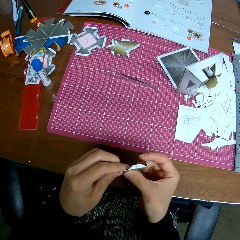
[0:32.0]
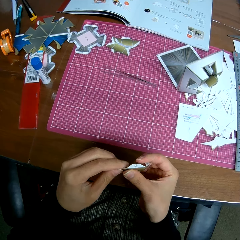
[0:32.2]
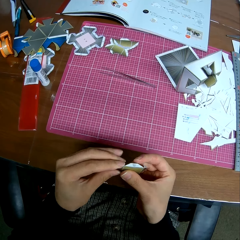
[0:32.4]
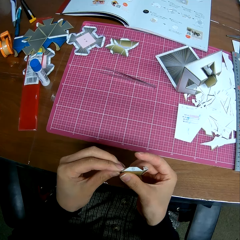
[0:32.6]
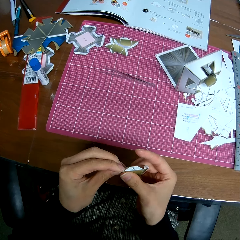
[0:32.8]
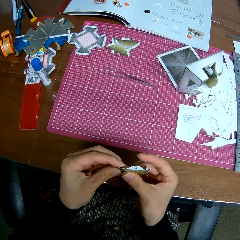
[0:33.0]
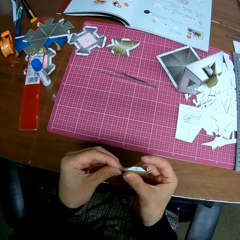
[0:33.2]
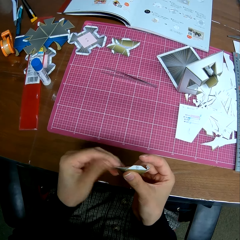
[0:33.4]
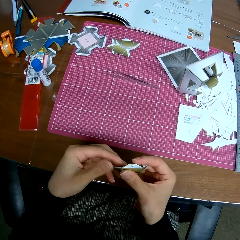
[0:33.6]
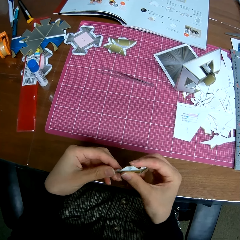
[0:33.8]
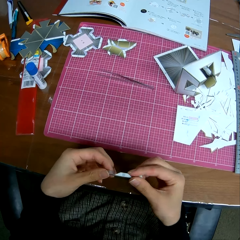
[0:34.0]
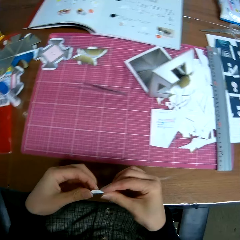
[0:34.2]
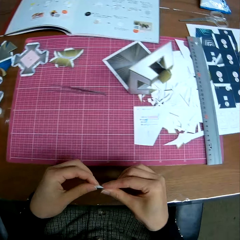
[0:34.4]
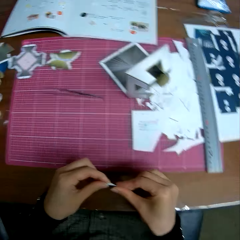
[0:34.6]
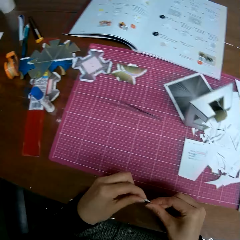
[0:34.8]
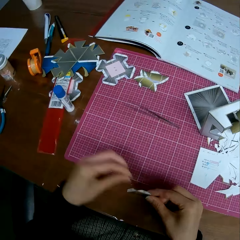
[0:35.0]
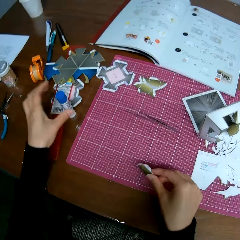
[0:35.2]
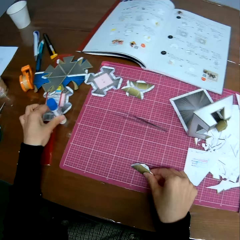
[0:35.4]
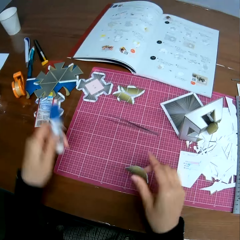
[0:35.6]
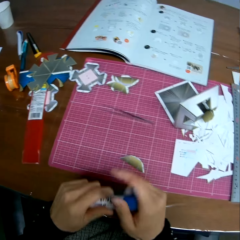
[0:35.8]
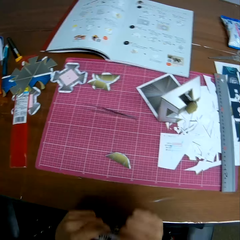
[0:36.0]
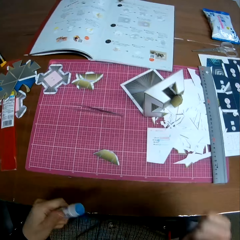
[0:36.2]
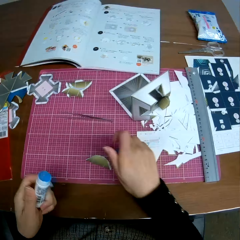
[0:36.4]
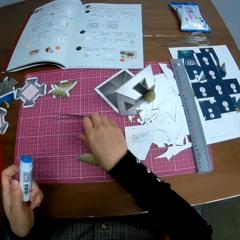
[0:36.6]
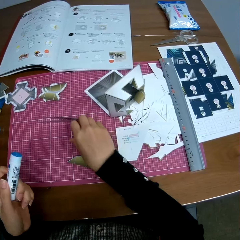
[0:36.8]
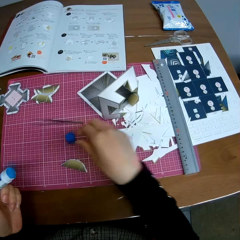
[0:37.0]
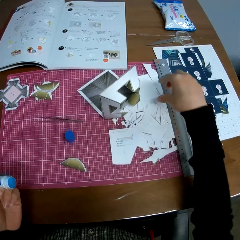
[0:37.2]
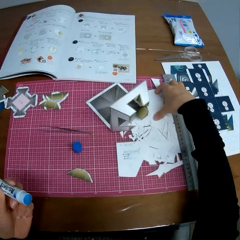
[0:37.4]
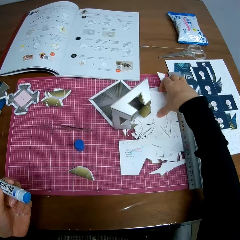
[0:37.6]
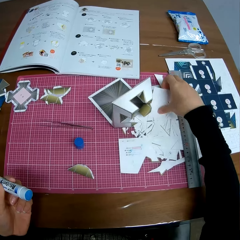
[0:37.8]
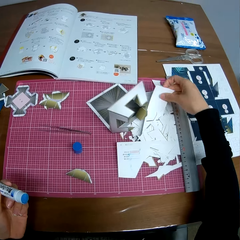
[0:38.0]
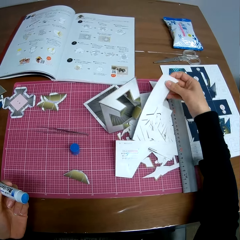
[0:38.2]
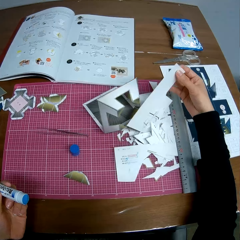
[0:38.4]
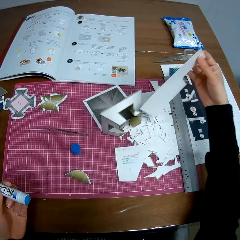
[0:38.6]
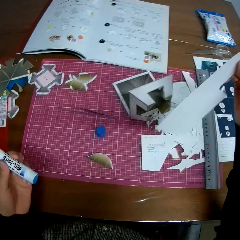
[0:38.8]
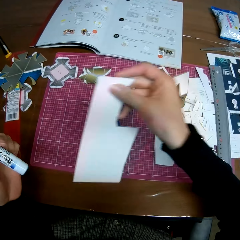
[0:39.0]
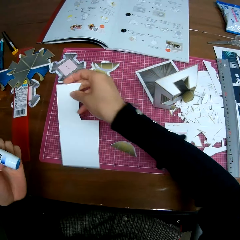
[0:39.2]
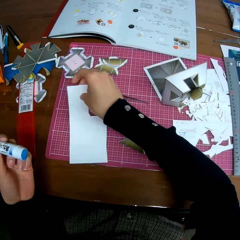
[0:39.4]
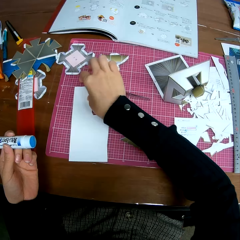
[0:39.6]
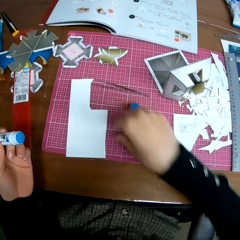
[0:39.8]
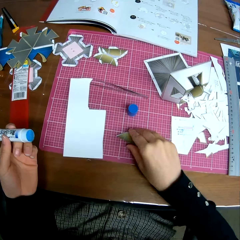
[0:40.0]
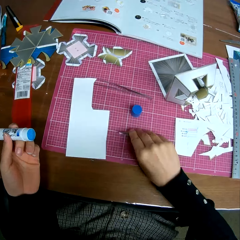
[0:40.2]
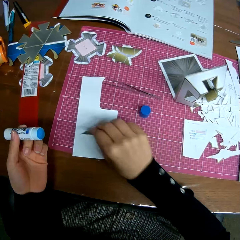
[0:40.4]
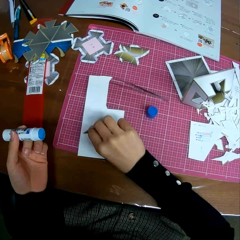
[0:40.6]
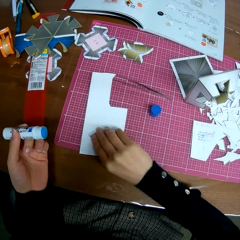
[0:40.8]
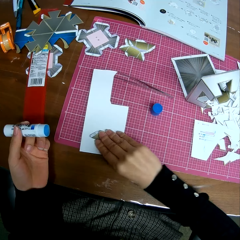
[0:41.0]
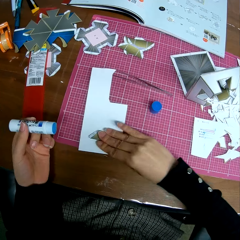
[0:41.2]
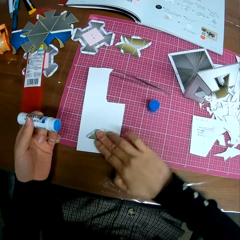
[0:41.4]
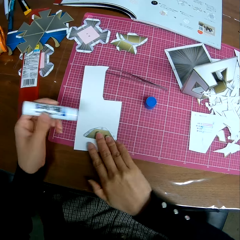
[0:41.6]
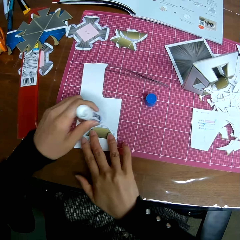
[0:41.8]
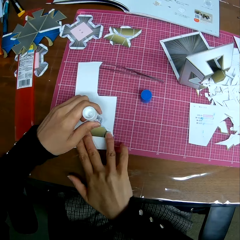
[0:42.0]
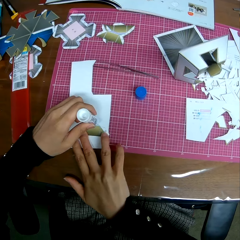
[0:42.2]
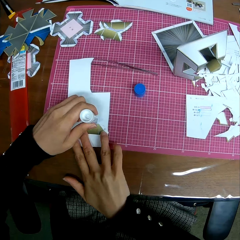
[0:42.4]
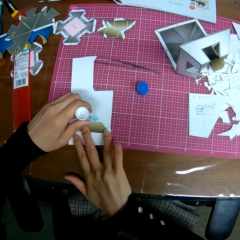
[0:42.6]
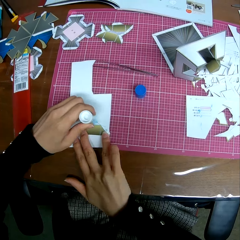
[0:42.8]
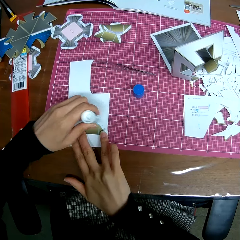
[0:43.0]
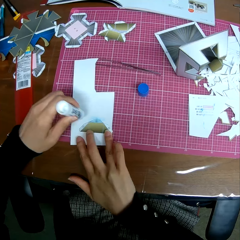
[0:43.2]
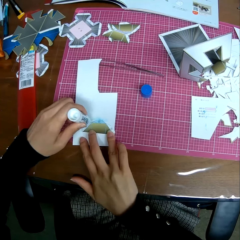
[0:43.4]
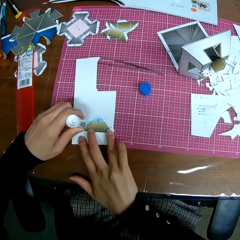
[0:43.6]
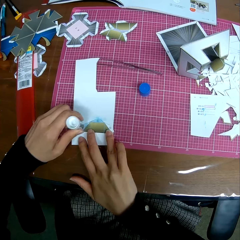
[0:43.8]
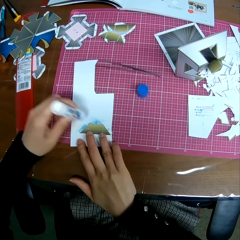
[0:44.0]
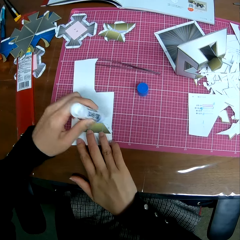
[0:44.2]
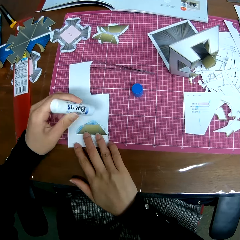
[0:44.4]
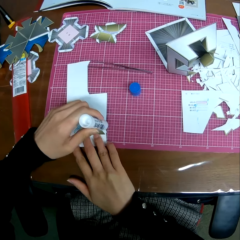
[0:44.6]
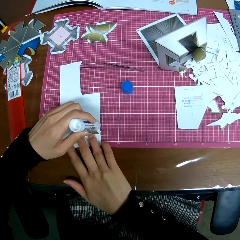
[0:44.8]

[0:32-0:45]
The camera wearer drops the folded paper on the table with his right hand. He picks up a glue pen or marker from the table. He opens the glue pen and drops the cover of the glue pen on the table. He picks up a cut cardboard paper from the table and drops the cut cardboard paper on the table. He picks up the small folded paper from the table and drops the folded paper on the cut cardboard paper. He applies glue on the edge of the small folded paper. He writes on the tangram with the marker.

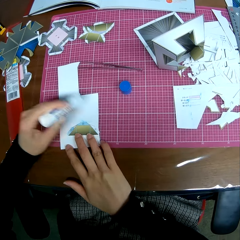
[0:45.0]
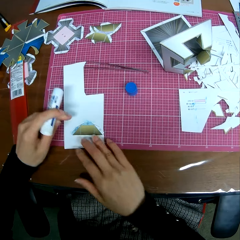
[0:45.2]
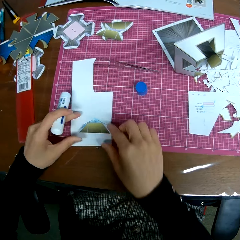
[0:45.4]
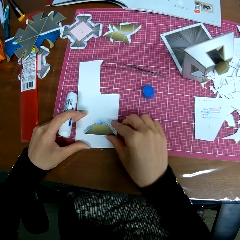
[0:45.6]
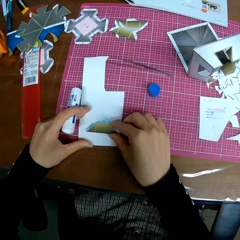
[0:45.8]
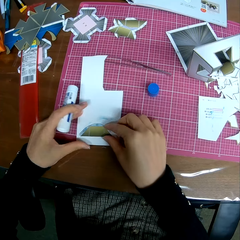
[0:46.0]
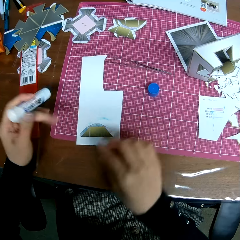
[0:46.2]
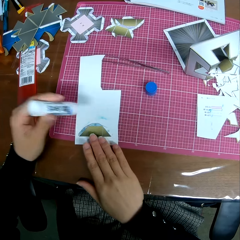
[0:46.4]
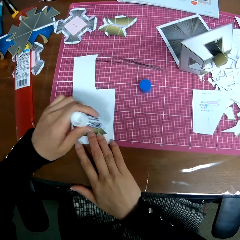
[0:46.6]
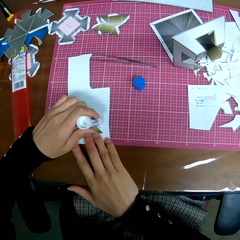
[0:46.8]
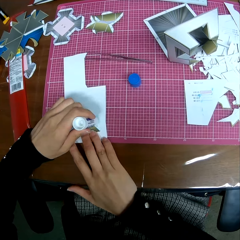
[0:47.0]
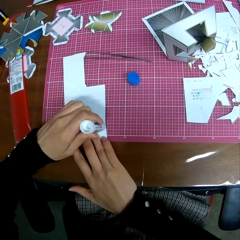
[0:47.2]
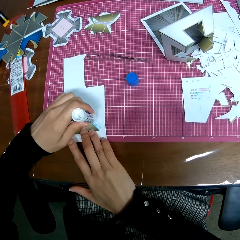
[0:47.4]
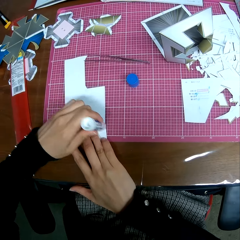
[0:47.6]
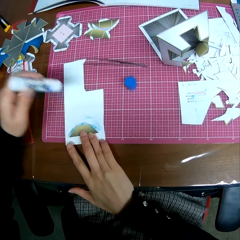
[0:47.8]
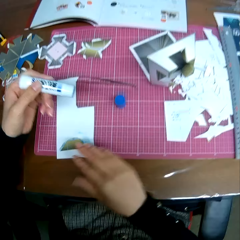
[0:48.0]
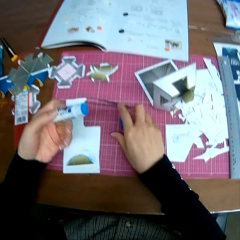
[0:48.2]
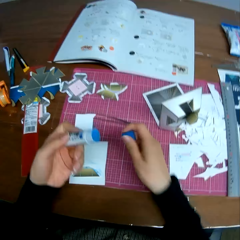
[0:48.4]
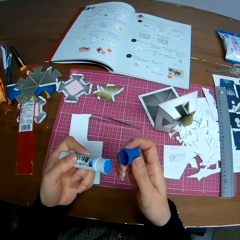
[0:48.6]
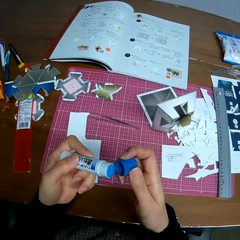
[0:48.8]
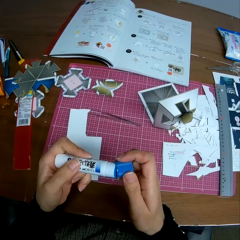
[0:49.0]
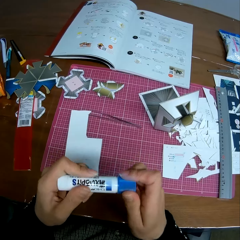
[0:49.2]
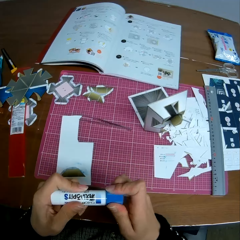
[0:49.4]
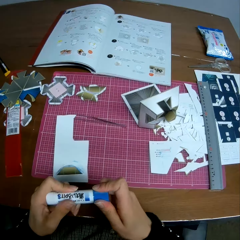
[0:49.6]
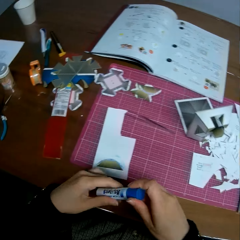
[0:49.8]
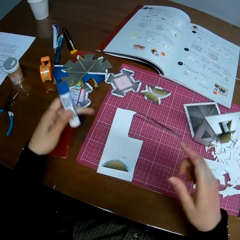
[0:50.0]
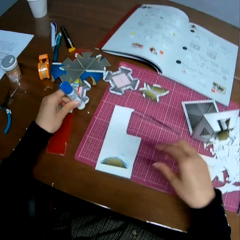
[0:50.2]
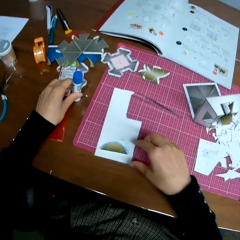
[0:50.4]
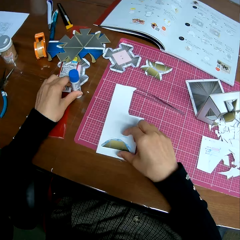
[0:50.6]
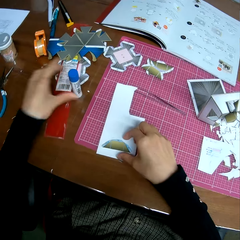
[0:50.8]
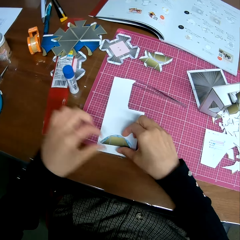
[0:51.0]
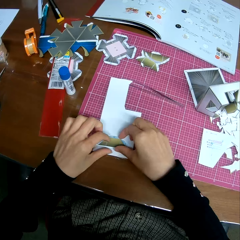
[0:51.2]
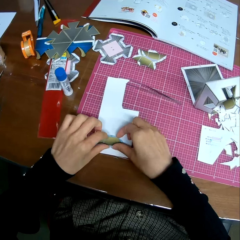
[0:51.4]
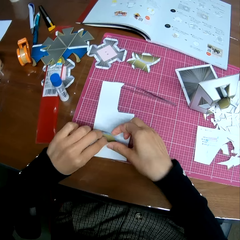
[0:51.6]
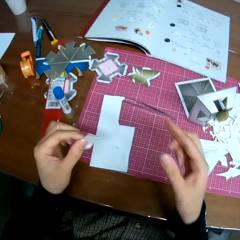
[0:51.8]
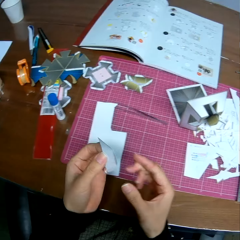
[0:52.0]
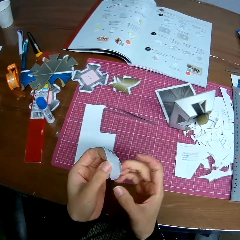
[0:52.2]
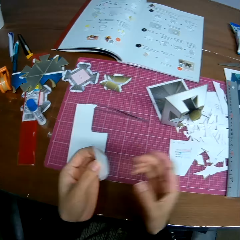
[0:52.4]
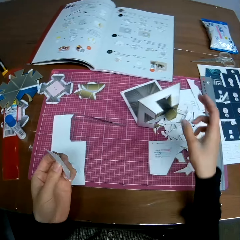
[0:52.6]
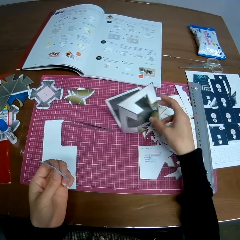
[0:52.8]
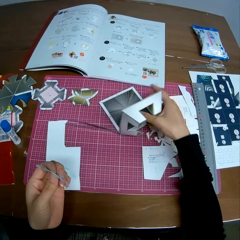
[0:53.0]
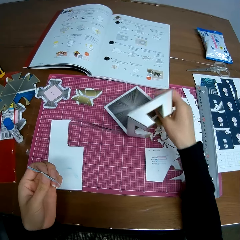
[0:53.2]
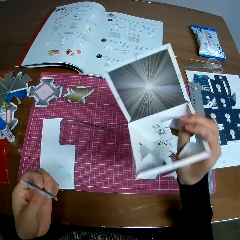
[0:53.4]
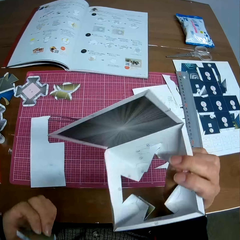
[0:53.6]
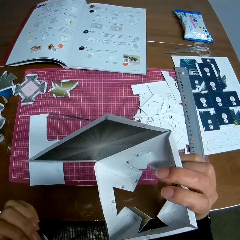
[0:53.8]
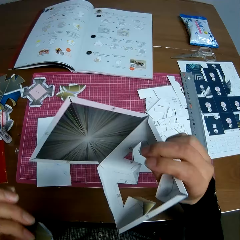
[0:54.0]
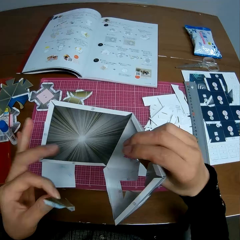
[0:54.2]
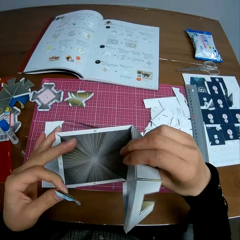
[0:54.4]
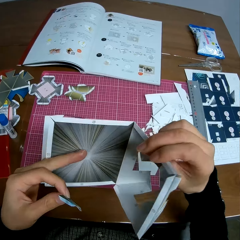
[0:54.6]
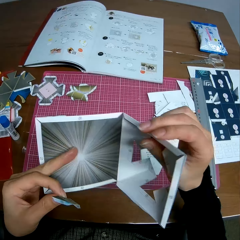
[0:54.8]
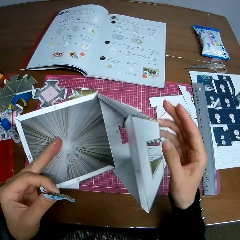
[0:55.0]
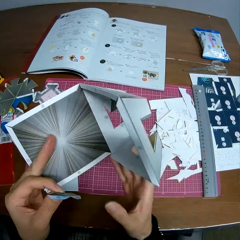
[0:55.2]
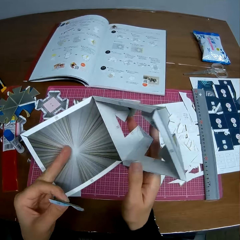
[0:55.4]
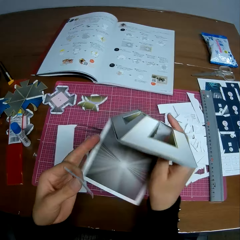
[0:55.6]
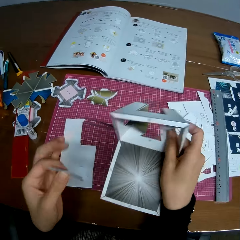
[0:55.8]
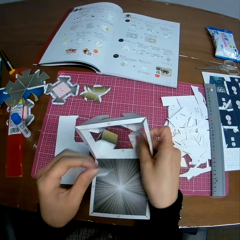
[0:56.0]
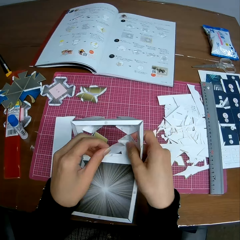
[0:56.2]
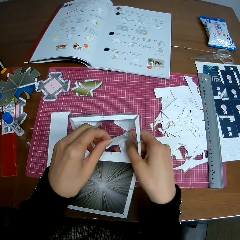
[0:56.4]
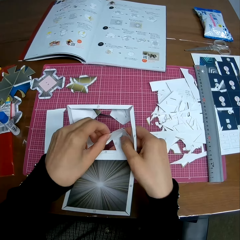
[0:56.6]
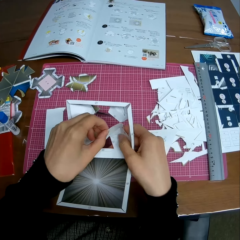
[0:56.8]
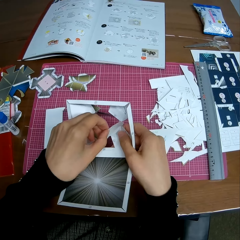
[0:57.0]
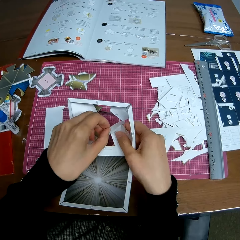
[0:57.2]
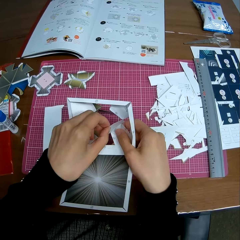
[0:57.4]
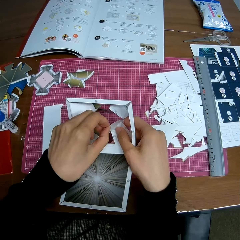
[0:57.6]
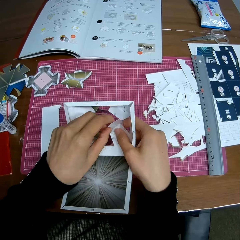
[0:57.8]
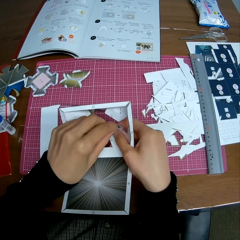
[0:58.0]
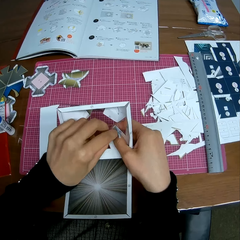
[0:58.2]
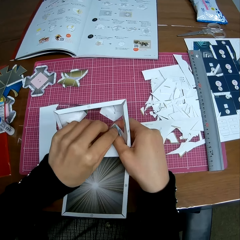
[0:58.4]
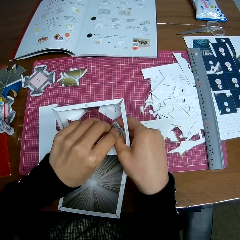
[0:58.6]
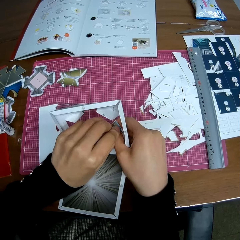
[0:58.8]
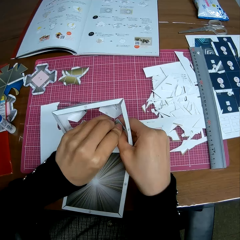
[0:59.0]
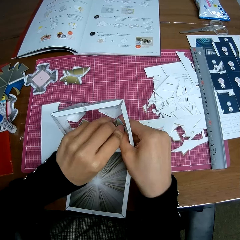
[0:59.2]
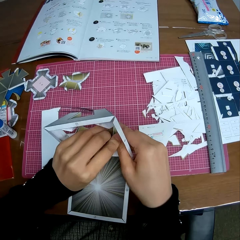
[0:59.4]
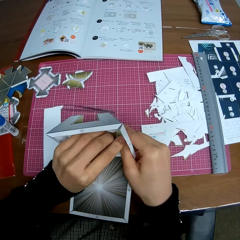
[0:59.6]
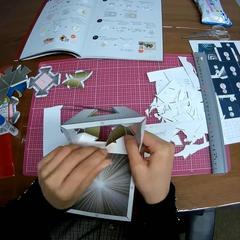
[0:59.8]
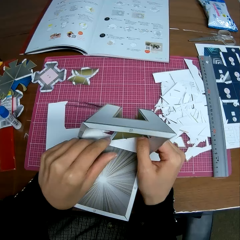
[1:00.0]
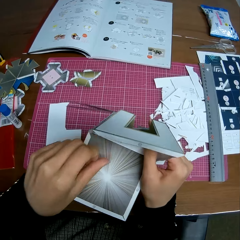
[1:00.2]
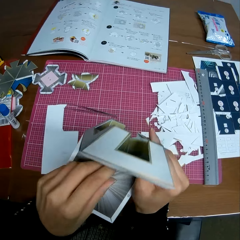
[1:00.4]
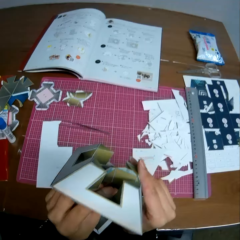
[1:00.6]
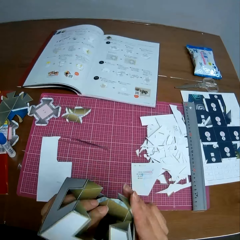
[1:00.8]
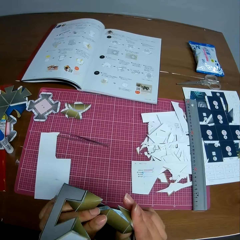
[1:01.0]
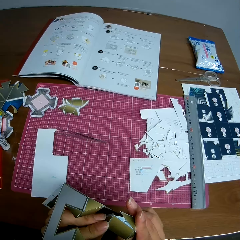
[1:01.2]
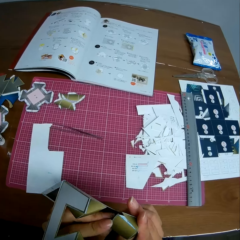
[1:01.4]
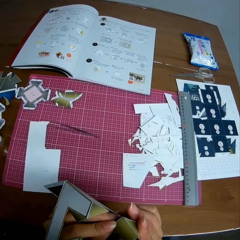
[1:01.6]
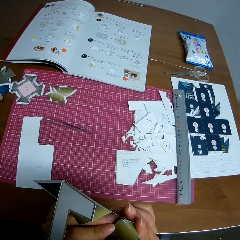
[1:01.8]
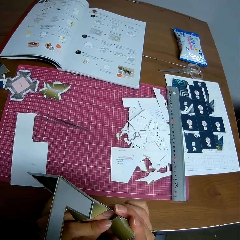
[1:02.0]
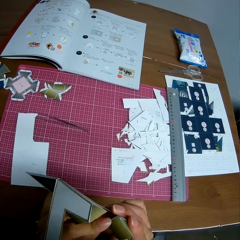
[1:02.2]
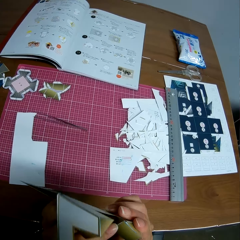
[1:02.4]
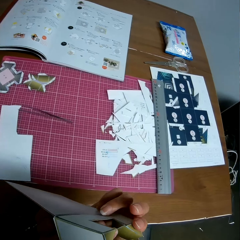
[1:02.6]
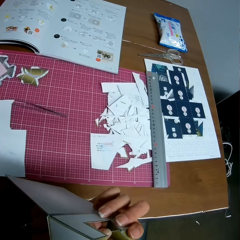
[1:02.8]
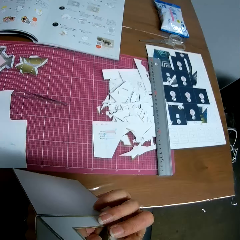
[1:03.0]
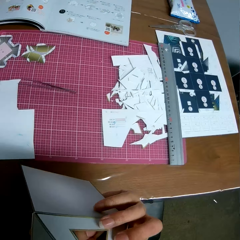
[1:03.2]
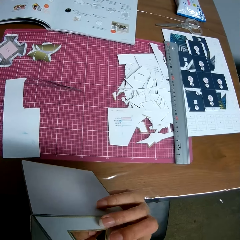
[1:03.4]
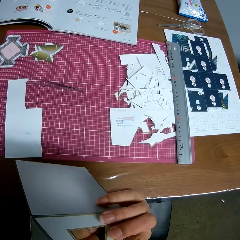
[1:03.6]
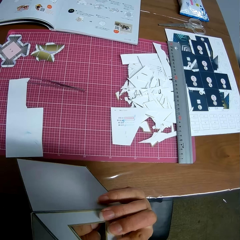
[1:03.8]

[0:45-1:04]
The camera wearer adjusts the paper with his right hand. He applies glue on the edge of the folded picture. He writes on the tangram with the marker. He picks up the cover of the glue pen from the table, closes the glue pen and drops the glue pen on the table. He picks up the small folded paper from the table. He picks up a paper craft from the table with his right hand and holds the paper craft with his two hands. He turns the tangram. He attaches the folded paper to the bottom of the paper craft. He lifts the tangram.
